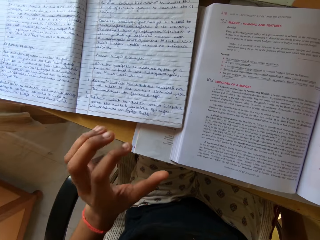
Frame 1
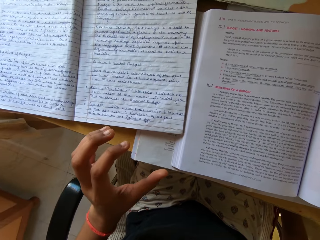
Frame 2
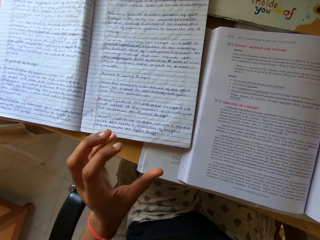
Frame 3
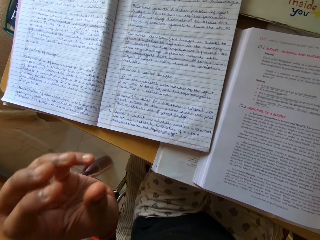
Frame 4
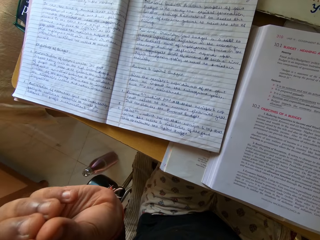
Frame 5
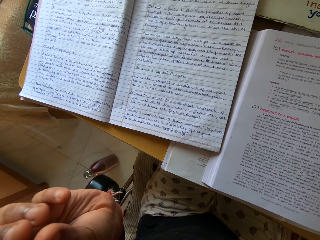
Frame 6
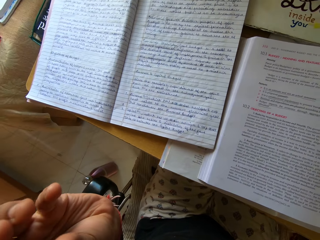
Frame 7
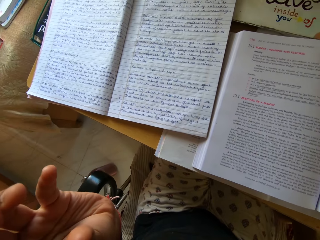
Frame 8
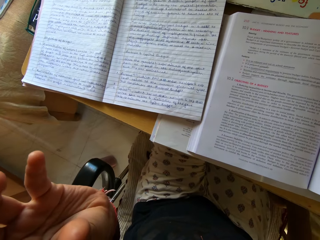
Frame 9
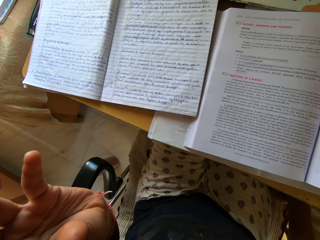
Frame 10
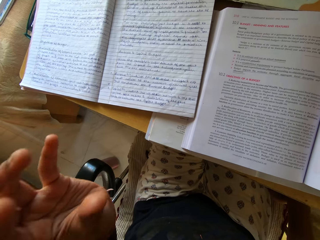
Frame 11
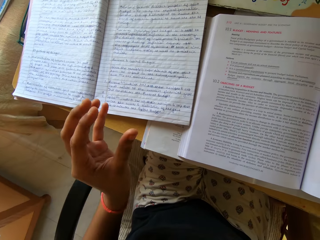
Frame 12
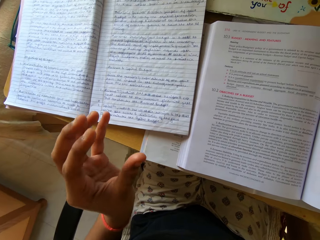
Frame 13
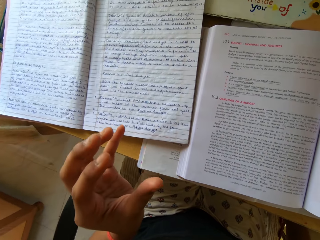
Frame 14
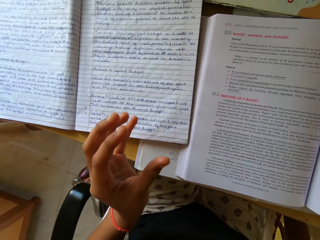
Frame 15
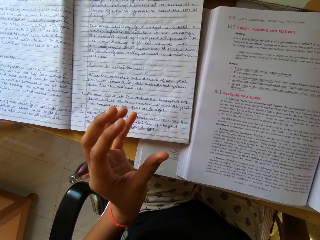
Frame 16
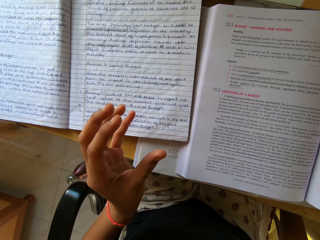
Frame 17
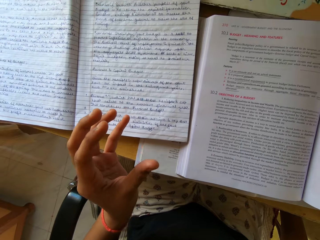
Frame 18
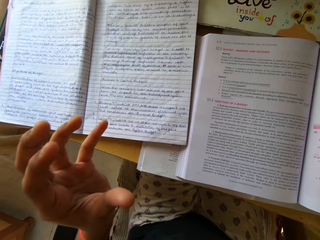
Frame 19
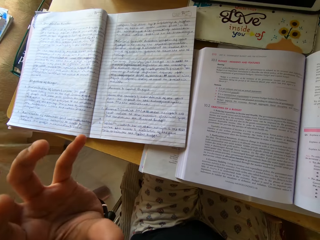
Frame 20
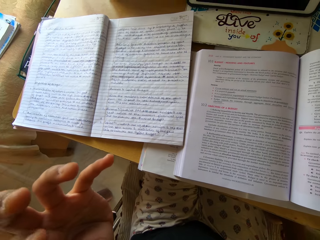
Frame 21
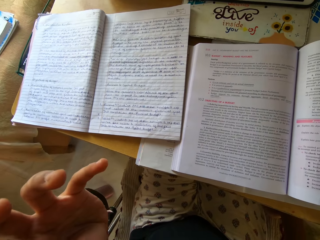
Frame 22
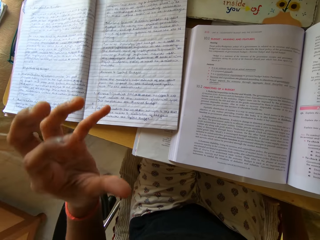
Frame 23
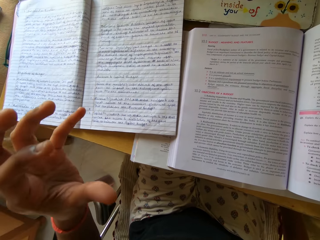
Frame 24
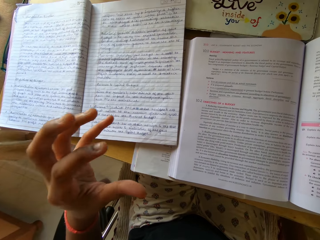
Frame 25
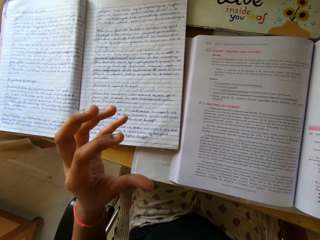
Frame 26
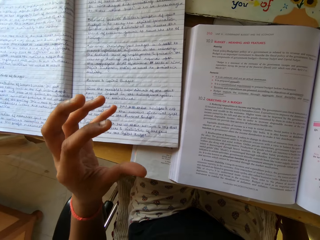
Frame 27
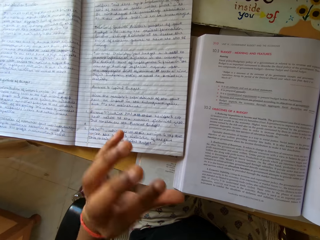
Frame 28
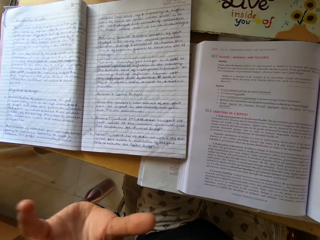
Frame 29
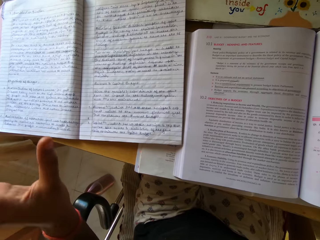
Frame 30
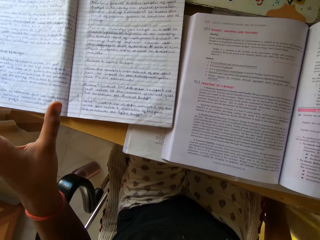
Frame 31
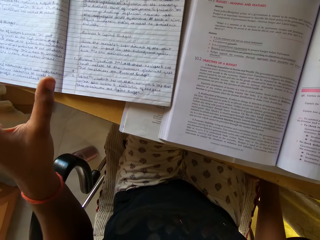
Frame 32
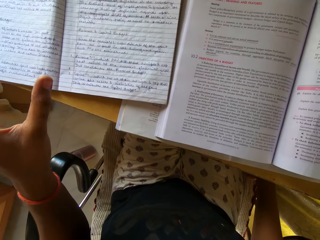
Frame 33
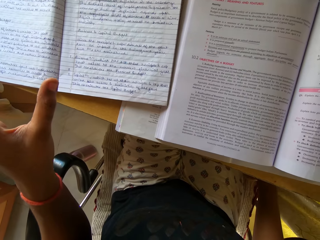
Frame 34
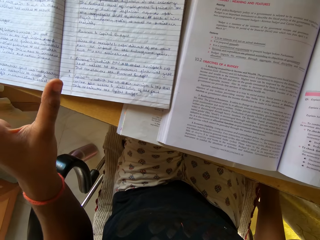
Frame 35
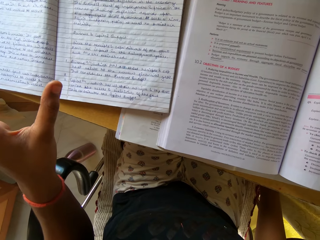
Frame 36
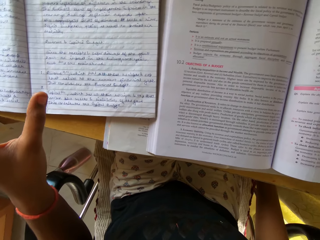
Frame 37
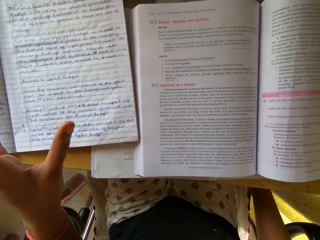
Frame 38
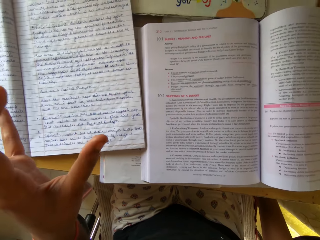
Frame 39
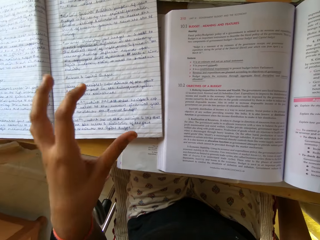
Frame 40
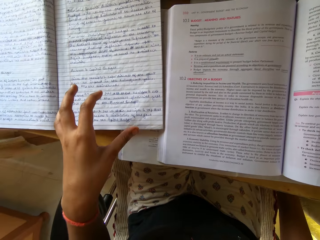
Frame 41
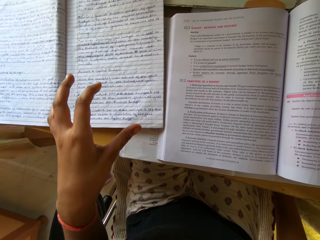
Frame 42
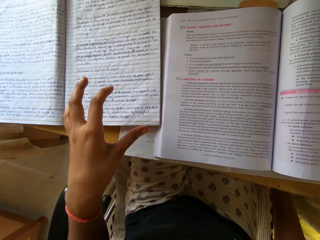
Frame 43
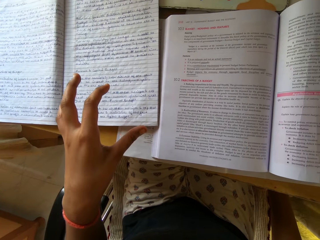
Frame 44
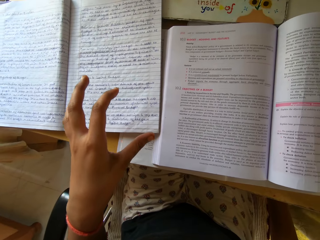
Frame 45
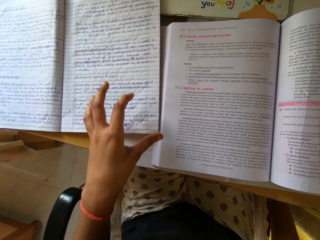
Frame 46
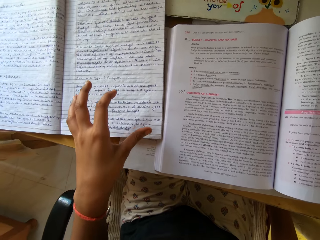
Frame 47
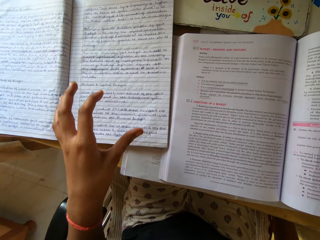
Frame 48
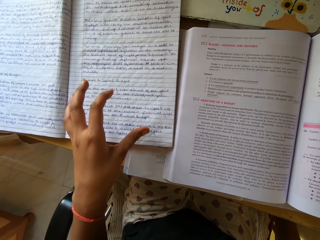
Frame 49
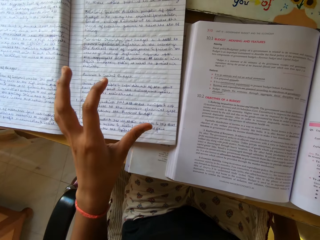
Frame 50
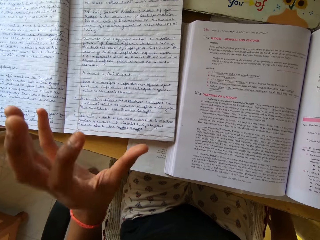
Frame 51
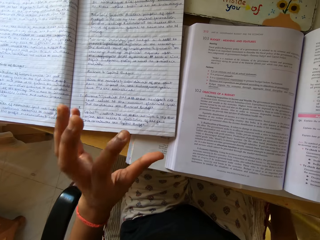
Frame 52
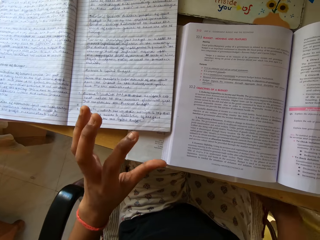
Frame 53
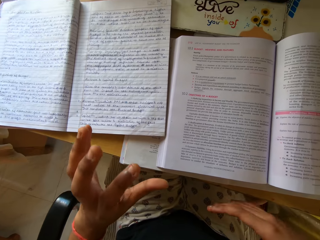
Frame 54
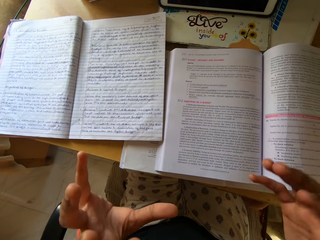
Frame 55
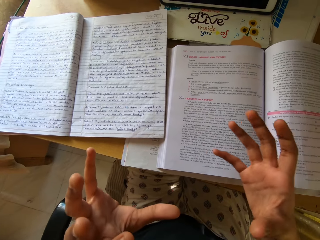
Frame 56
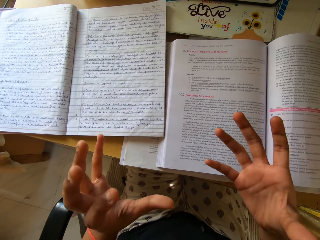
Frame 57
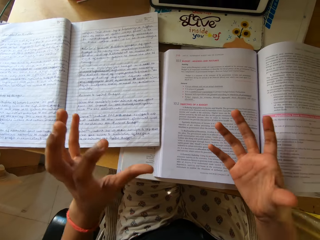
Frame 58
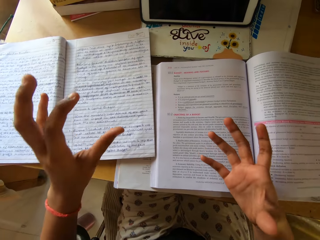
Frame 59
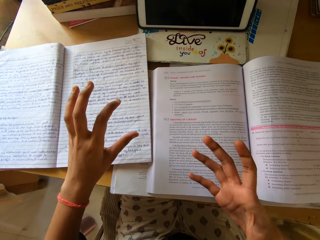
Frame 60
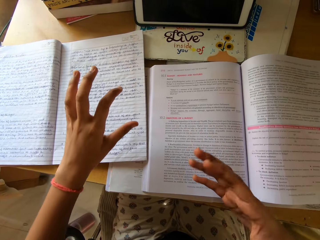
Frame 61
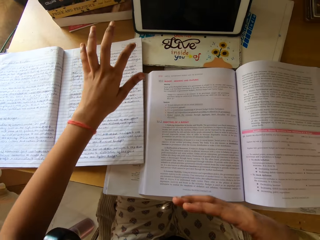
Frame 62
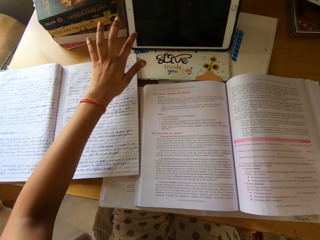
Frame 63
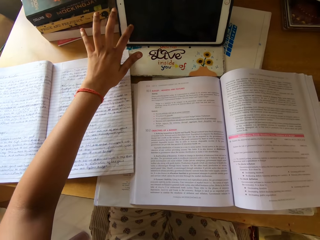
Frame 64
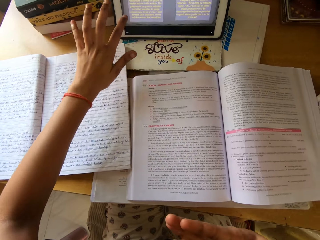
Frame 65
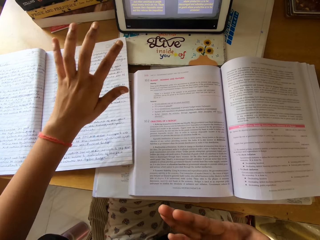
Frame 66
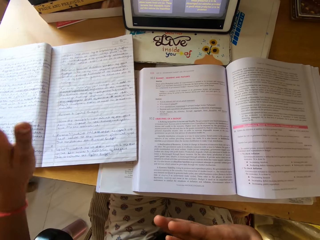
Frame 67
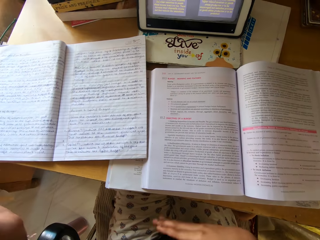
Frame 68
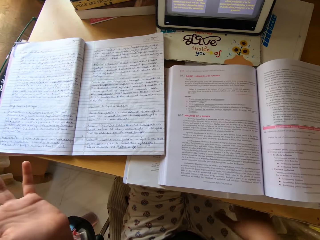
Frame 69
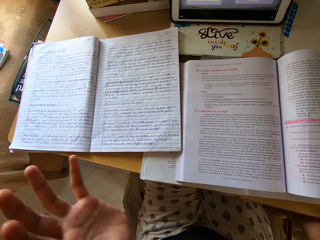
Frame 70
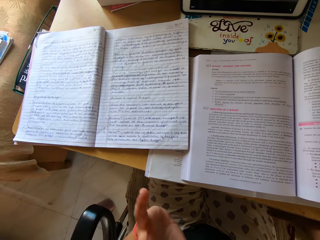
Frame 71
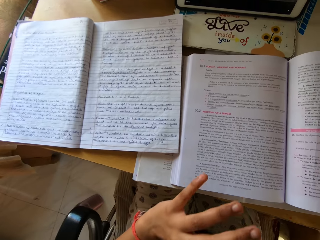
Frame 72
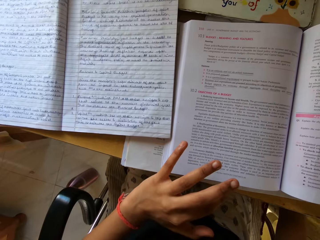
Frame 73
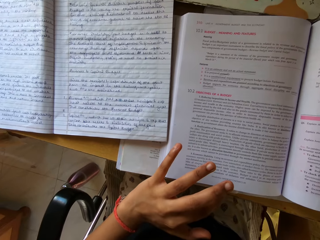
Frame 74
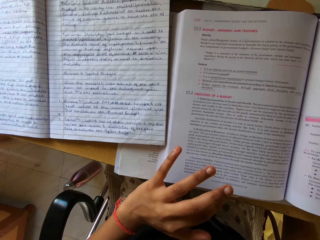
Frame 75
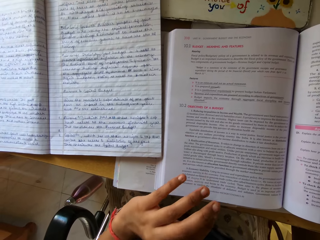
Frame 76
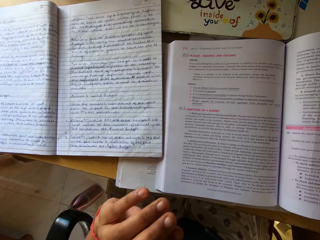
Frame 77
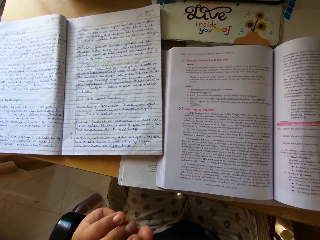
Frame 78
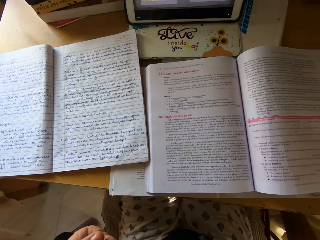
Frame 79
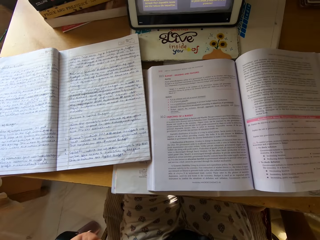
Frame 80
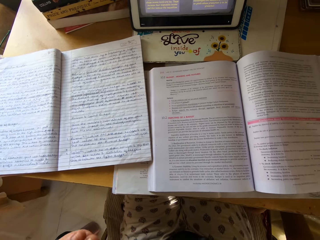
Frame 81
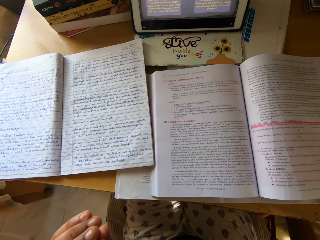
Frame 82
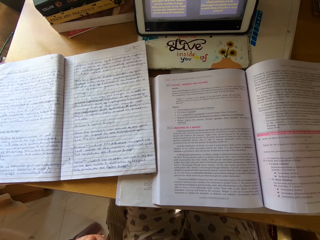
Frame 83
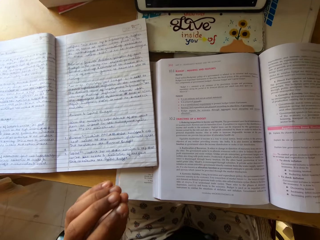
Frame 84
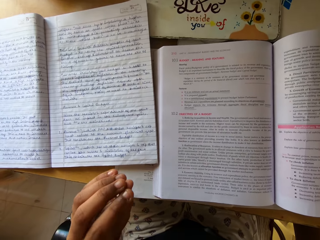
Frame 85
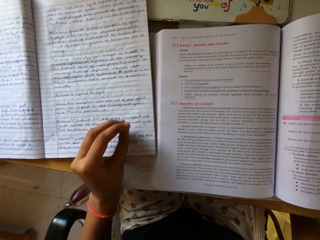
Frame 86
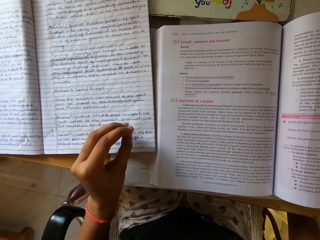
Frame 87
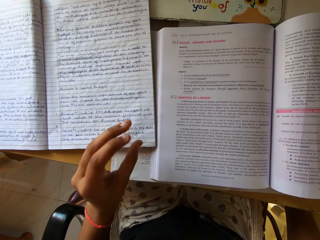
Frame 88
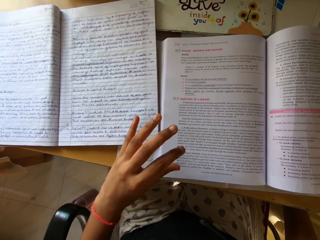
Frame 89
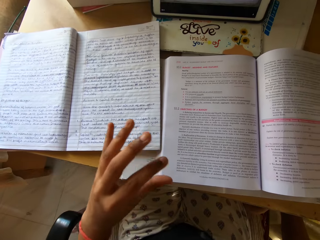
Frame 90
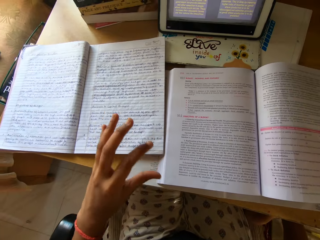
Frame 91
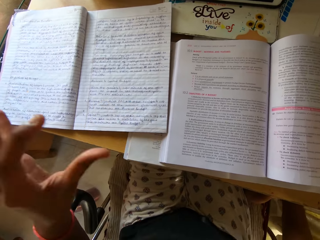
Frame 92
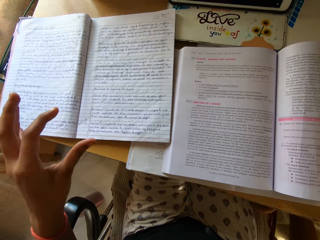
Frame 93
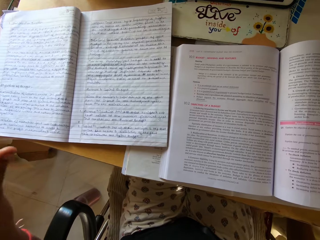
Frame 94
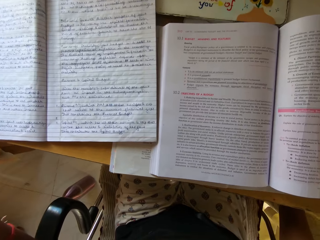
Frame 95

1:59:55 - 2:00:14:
The camera wearer signals with the left hand. They release a book. They read notes from the book, and move a hand. They signal with both hands. They touch the iPad. They click on the laptop. They signal with the left hand. They move a hand. They read the notes.

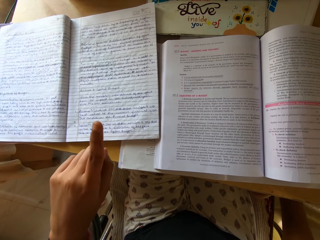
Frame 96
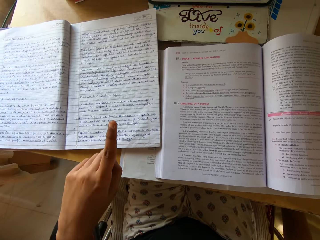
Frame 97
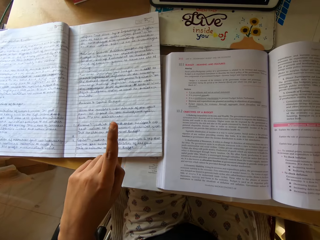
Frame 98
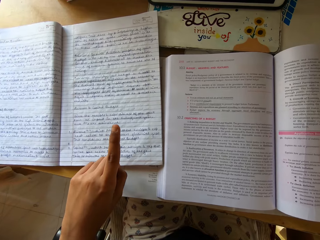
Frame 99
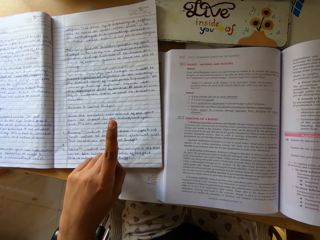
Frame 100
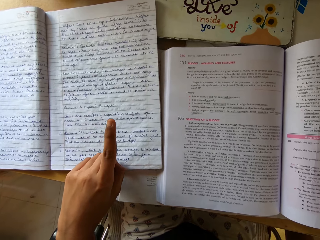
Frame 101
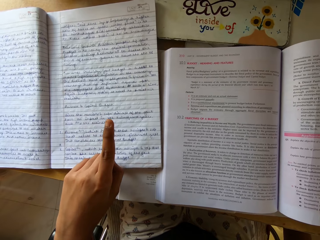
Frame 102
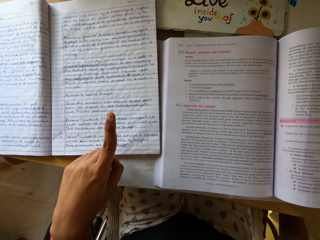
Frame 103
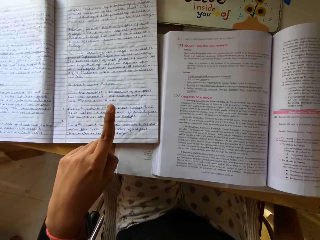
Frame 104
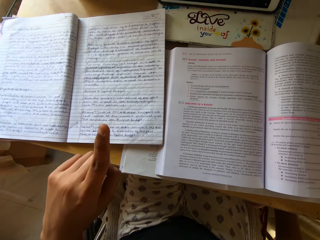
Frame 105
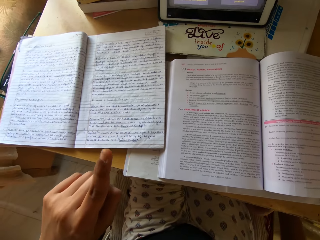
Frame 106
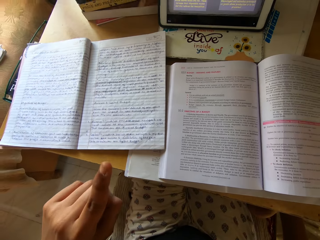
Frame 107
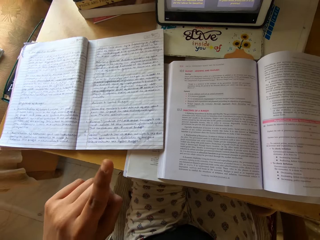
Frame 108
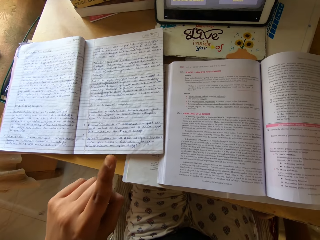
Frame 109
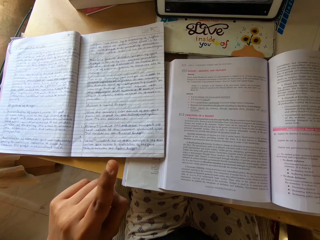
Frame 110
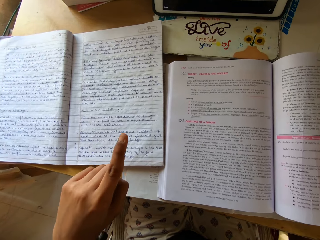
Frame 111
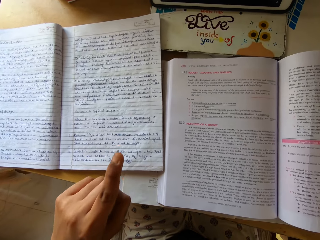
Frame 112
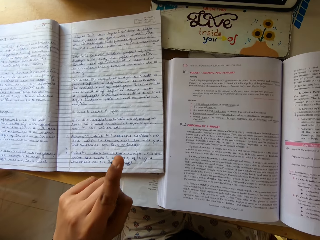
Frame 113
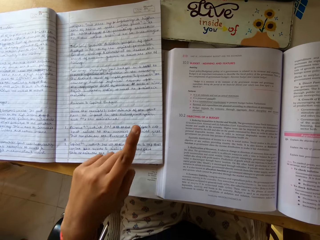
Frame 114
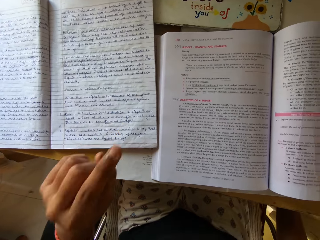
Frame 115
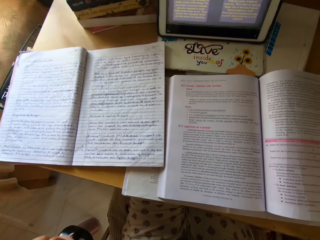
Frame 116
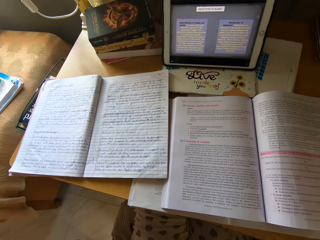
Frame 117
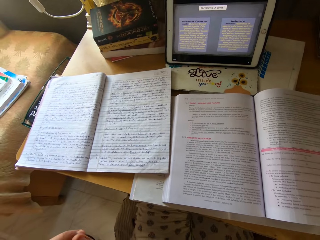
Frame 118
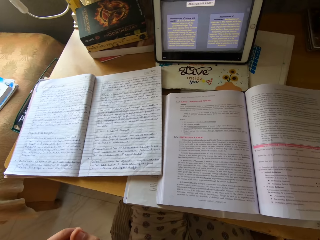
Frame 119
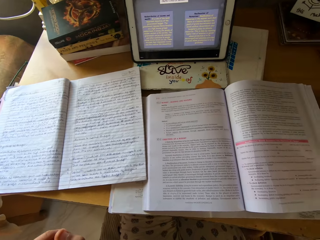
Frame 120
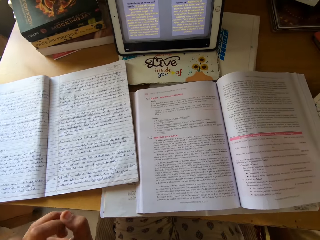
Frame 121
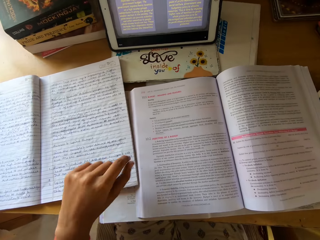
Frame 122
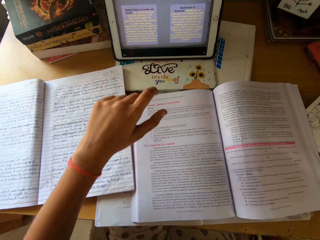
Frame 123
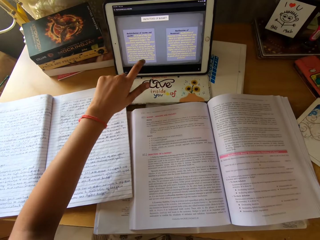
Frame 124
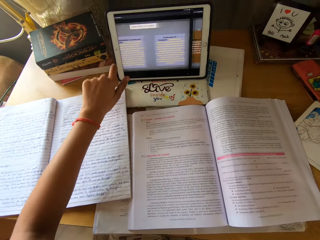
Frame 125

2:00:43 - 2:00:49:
The camera wearer points at the notes. They read the notes from a book.
